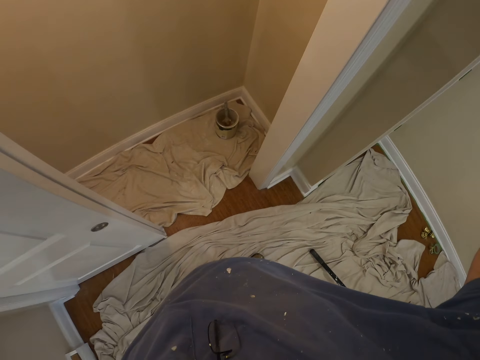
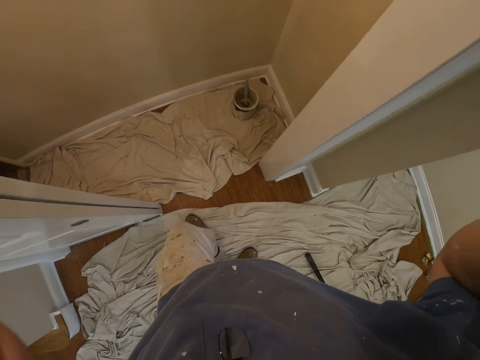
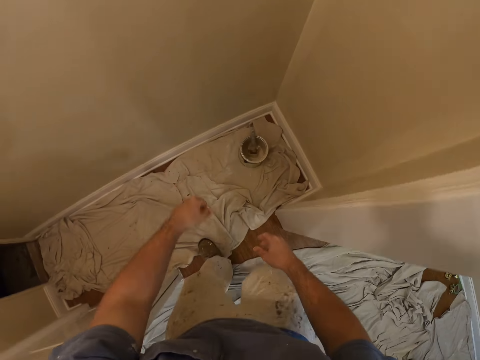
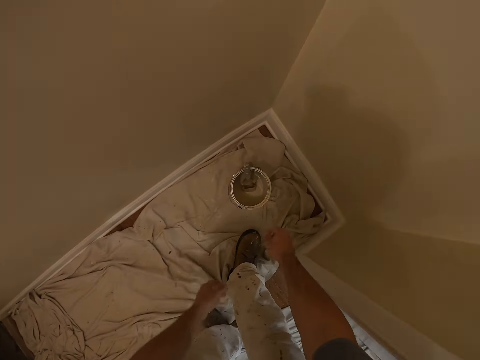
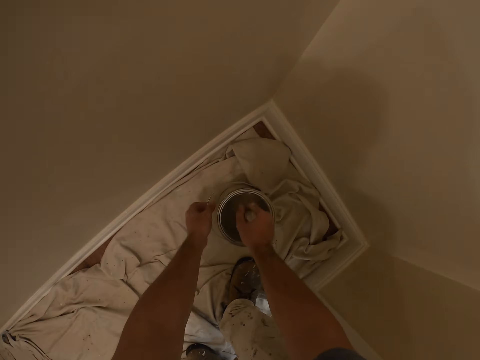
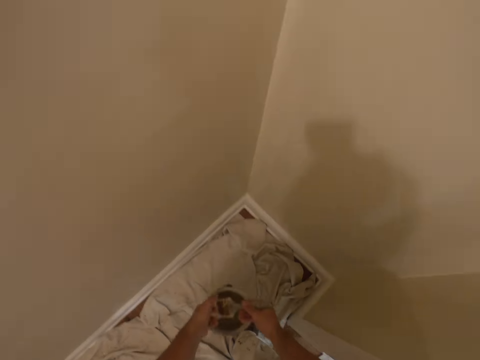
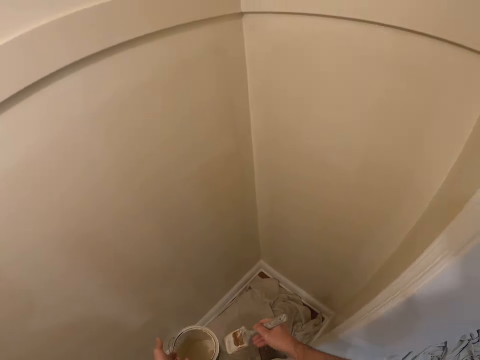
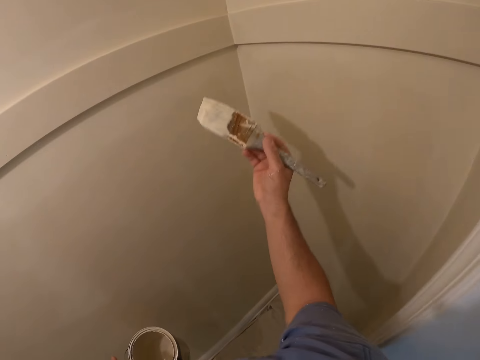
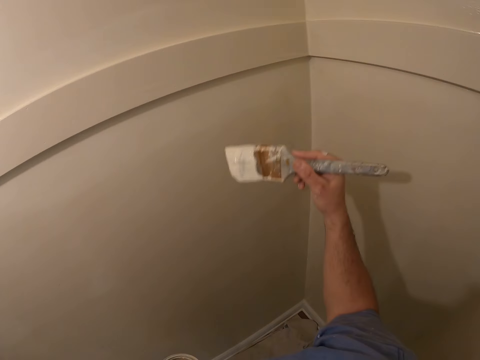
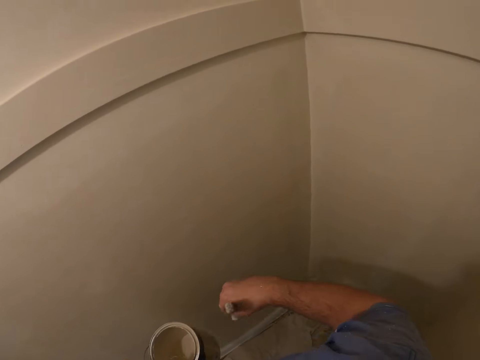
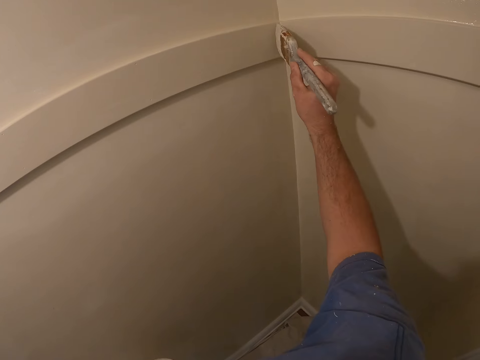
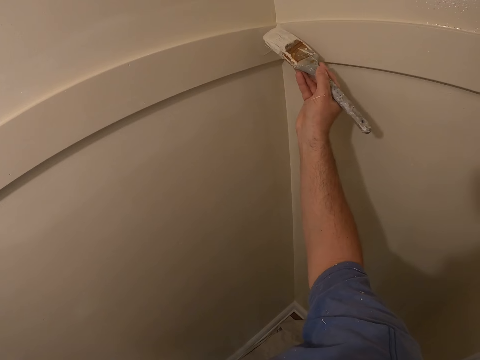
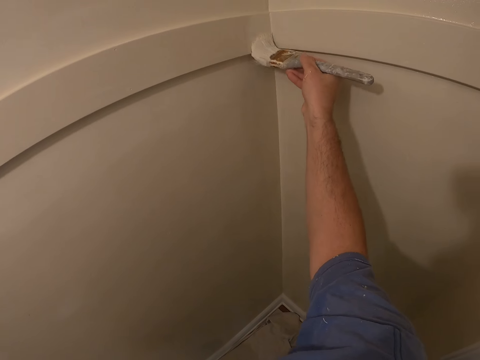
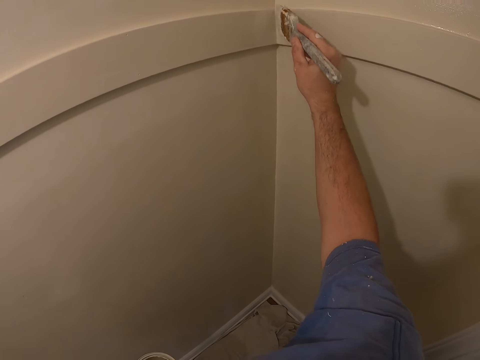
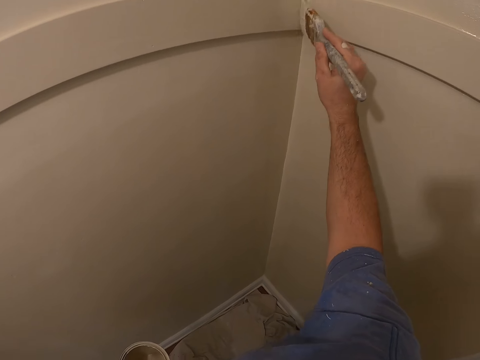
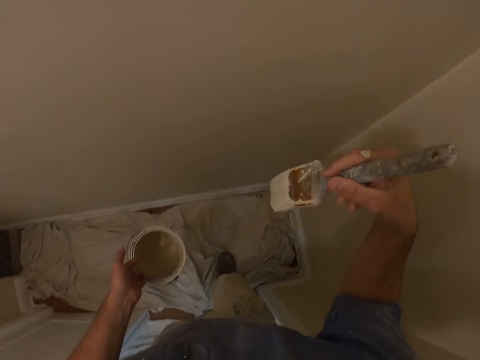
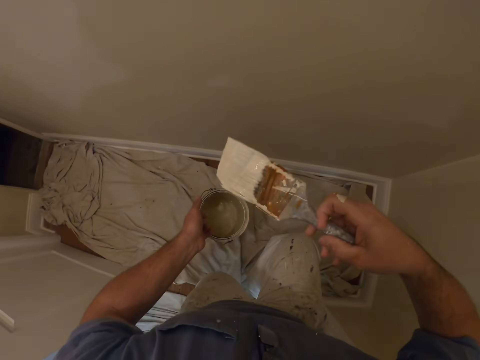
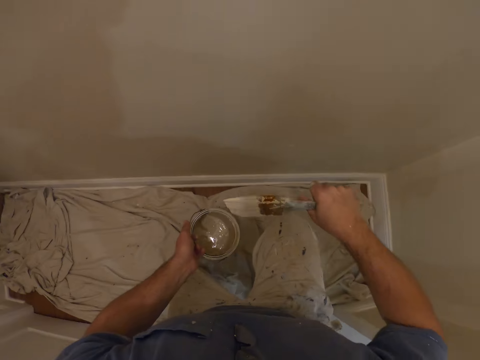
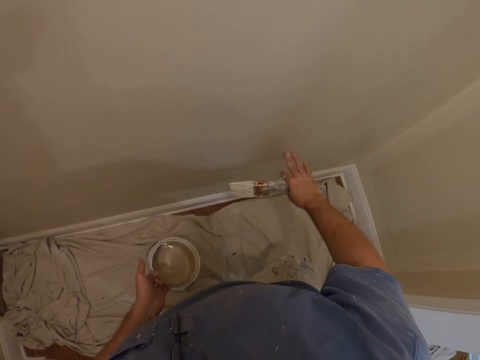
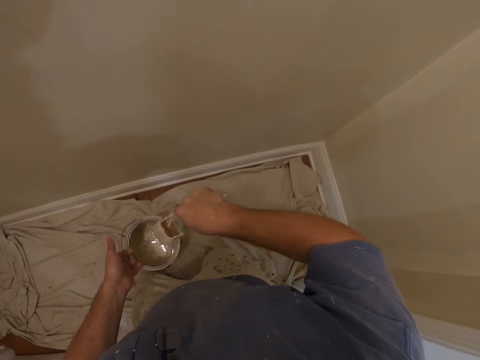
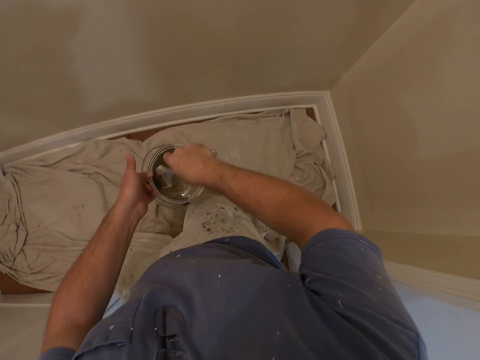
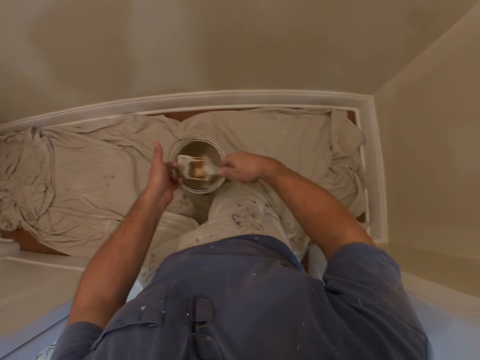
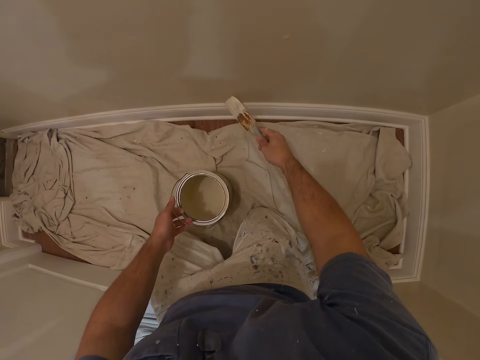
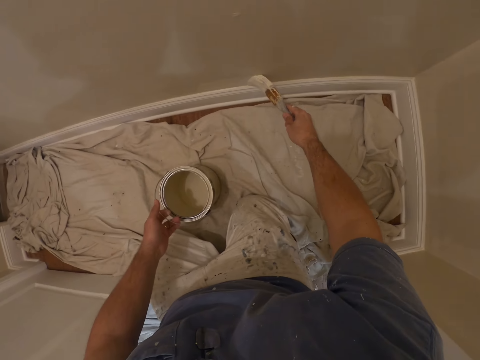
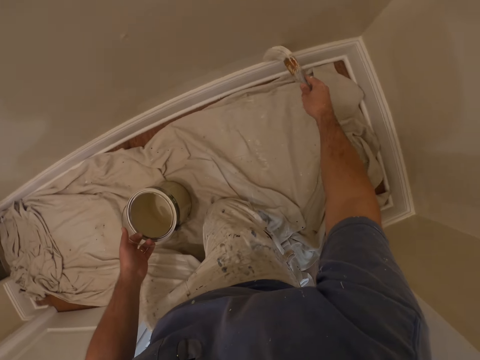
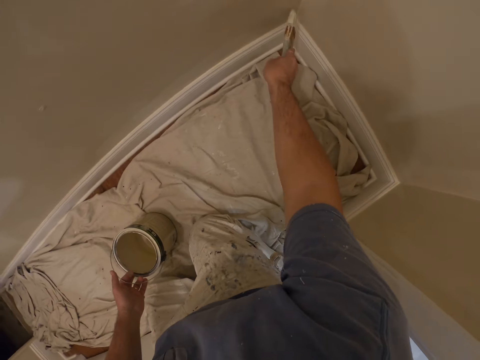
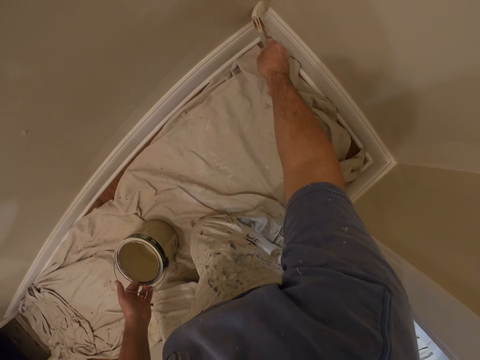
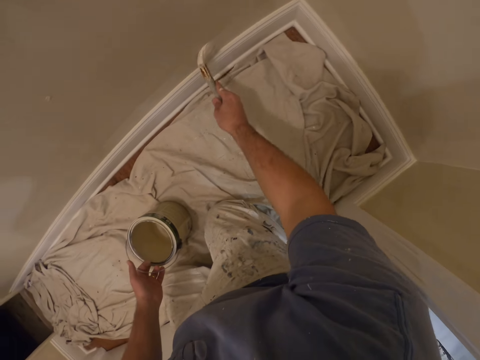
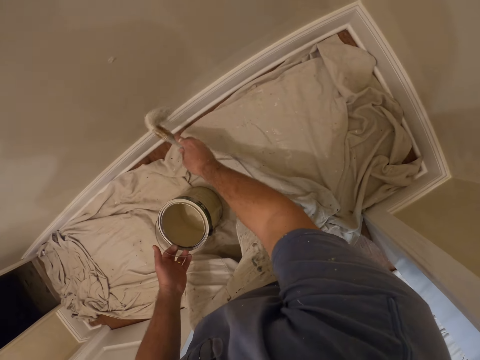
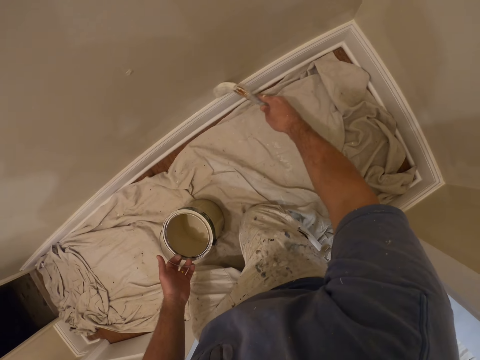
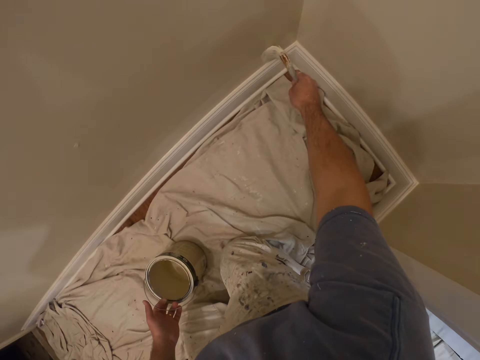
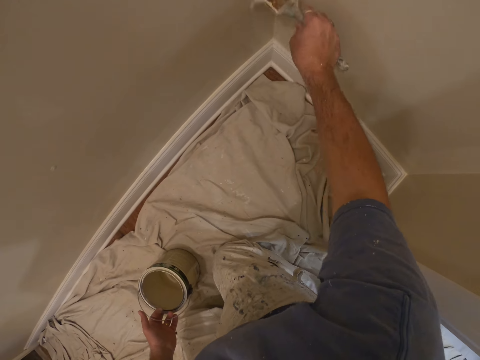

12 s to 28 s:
The camera wearer picks up a paint brush. They pick up a paint container from the floor. They paint the edge of the wall. They kneel down. They dip the paint brush into the paint container. They paint the edge of the wall.

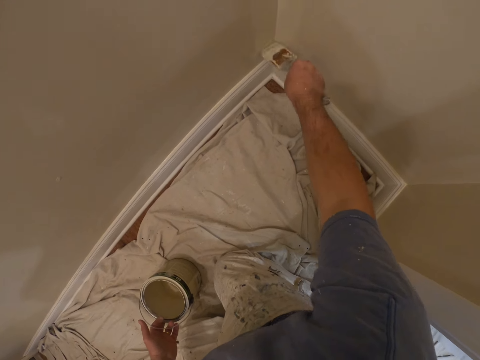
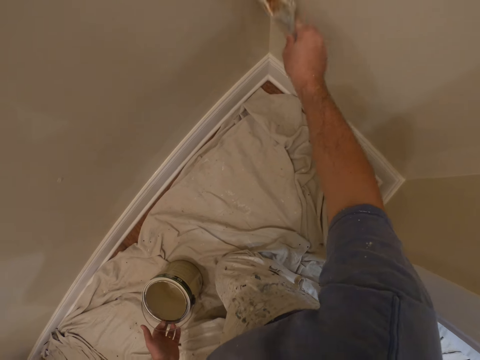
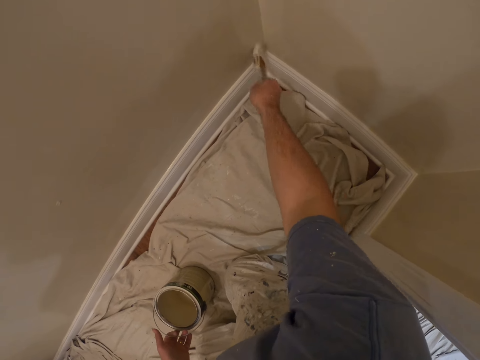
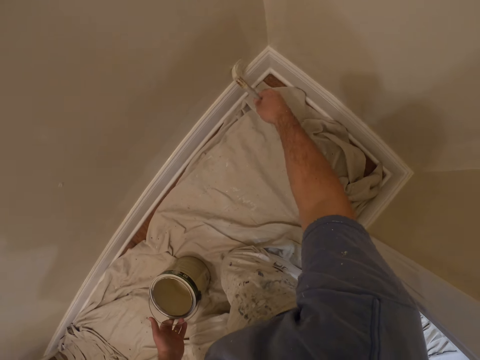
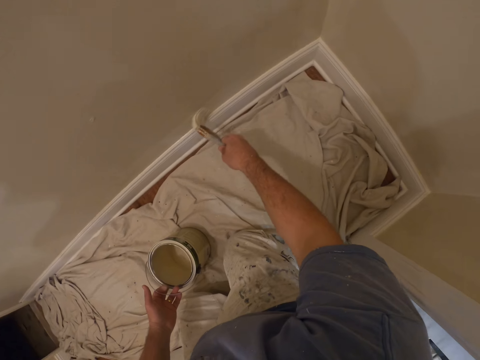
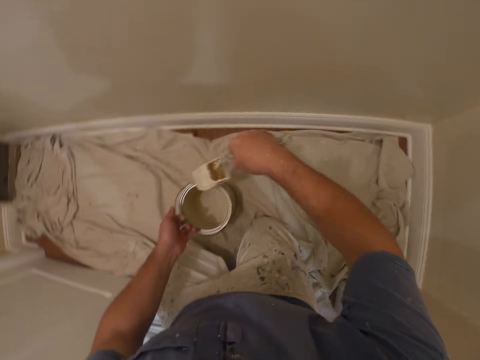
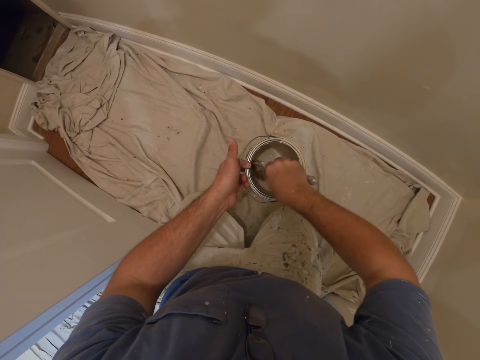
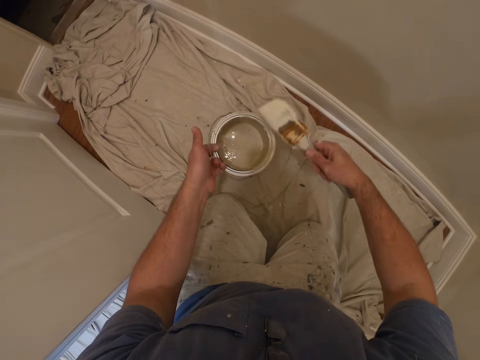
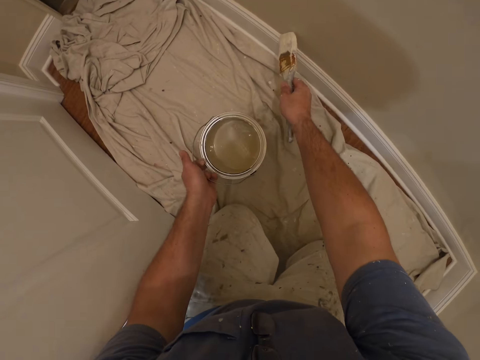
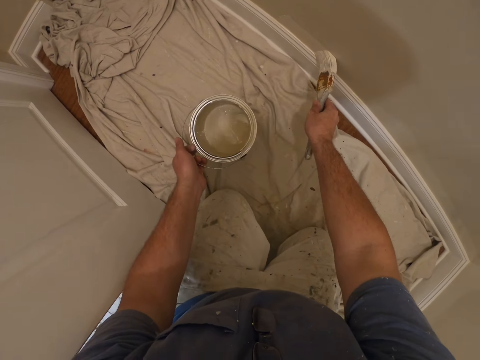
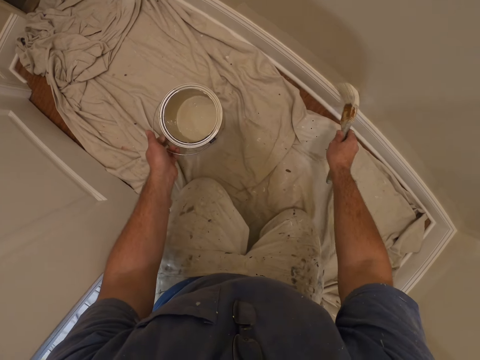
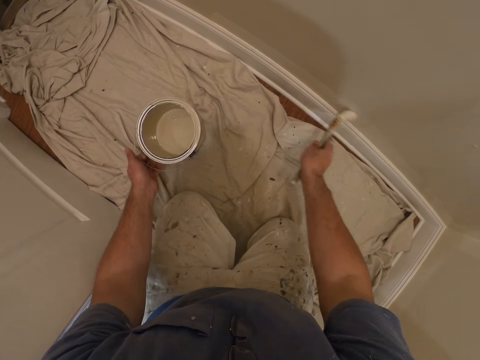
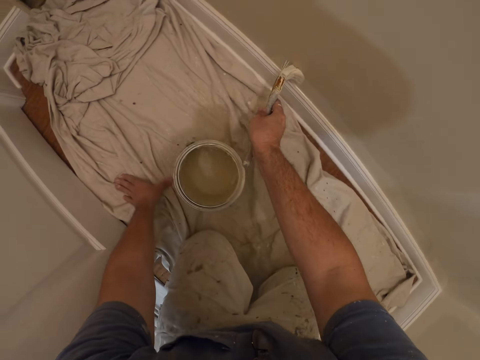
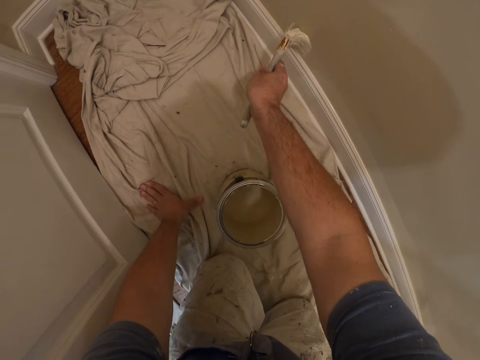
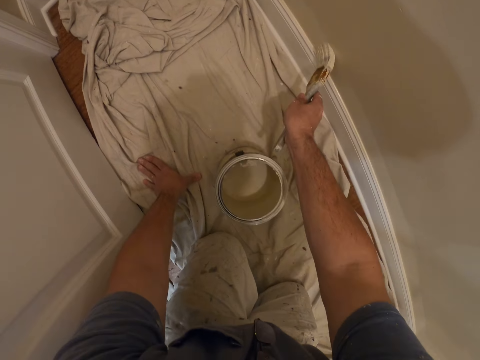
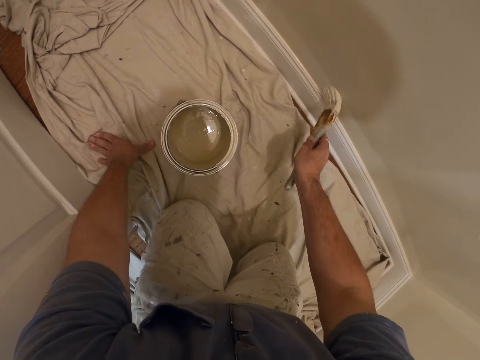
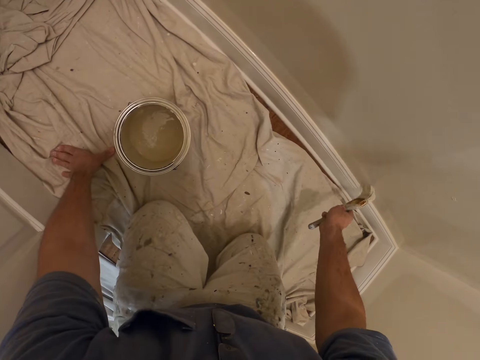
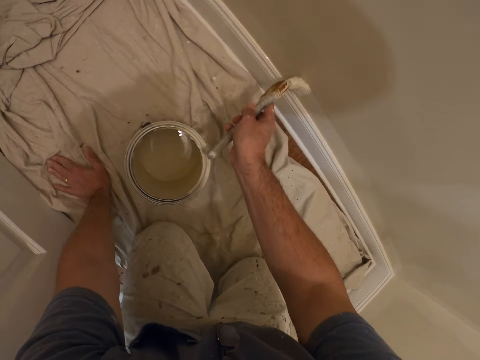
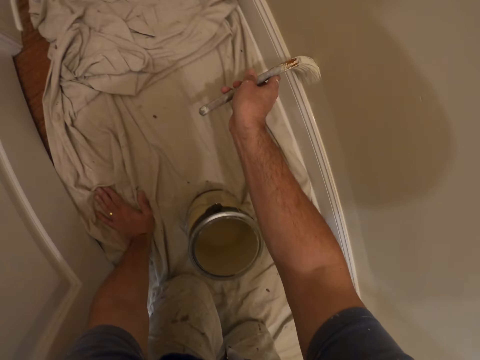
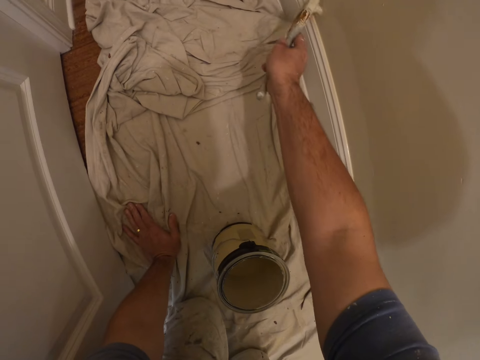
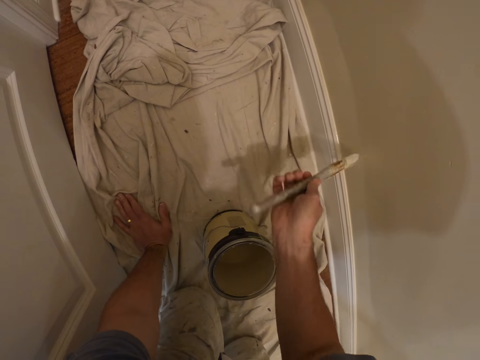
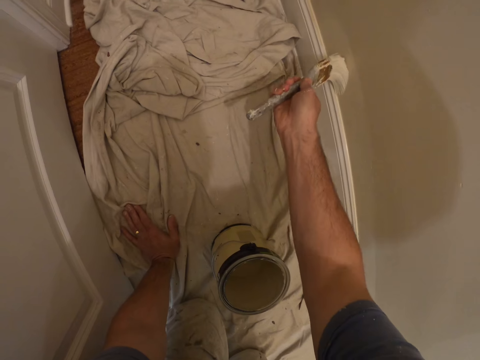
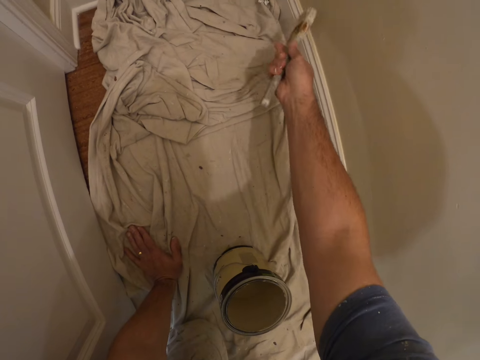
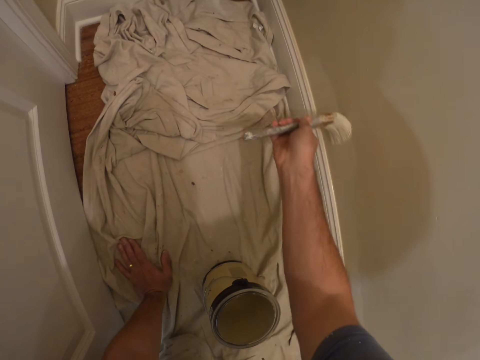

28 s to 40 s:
The camera wearer dips the paint brush into a paint container. They paint the edge of the wall.
